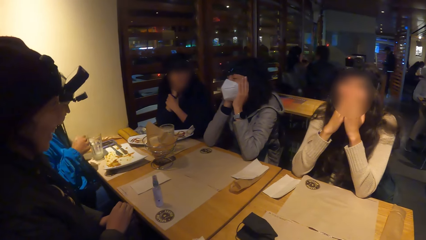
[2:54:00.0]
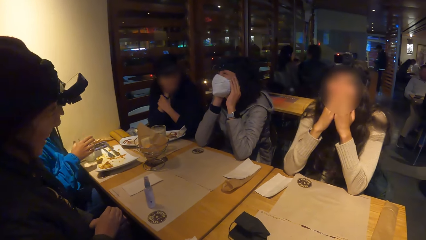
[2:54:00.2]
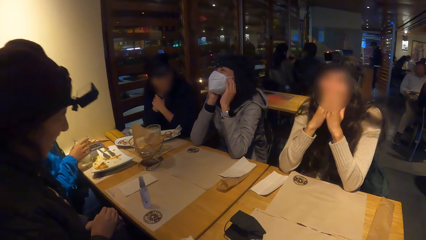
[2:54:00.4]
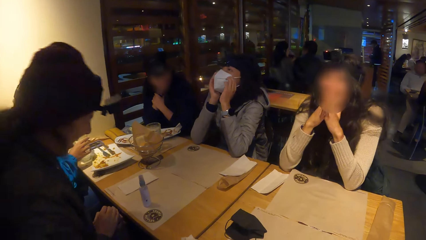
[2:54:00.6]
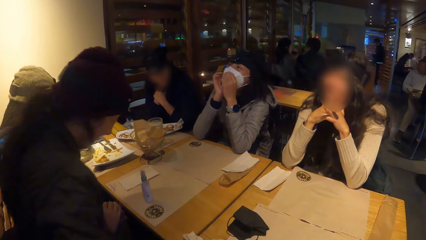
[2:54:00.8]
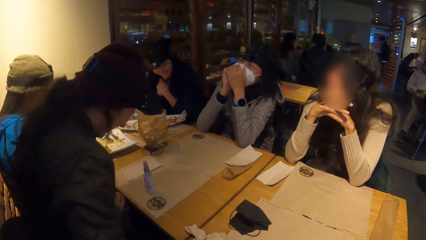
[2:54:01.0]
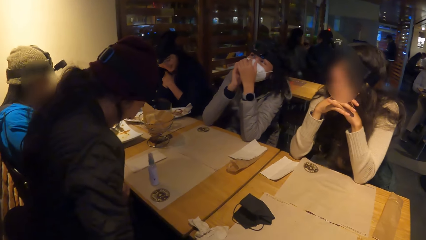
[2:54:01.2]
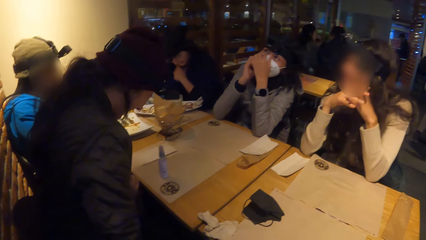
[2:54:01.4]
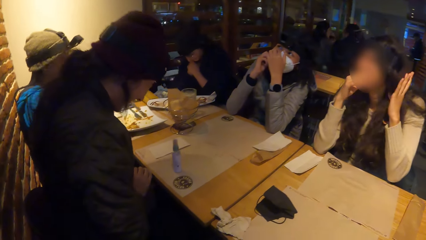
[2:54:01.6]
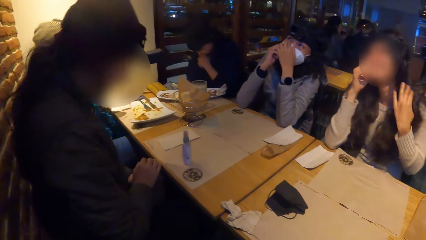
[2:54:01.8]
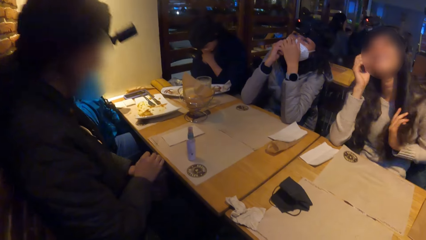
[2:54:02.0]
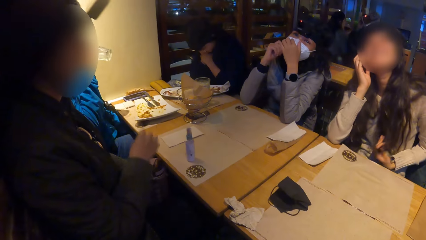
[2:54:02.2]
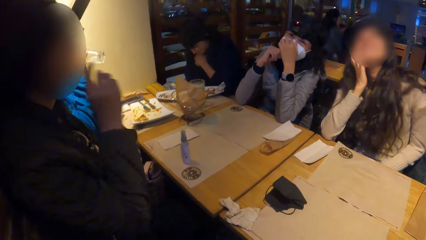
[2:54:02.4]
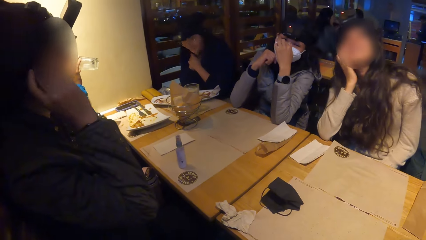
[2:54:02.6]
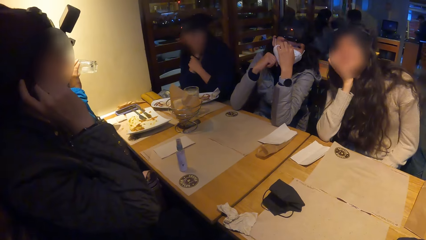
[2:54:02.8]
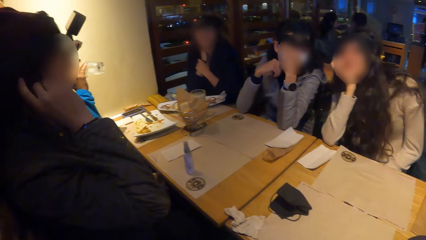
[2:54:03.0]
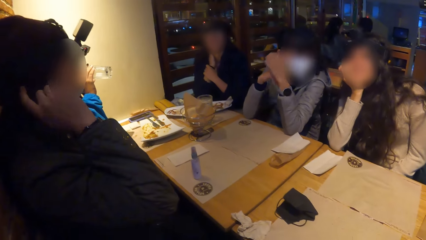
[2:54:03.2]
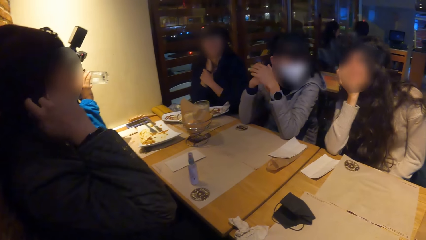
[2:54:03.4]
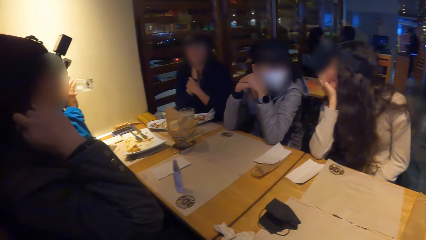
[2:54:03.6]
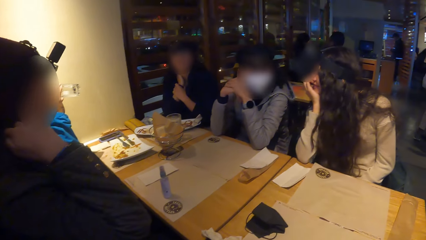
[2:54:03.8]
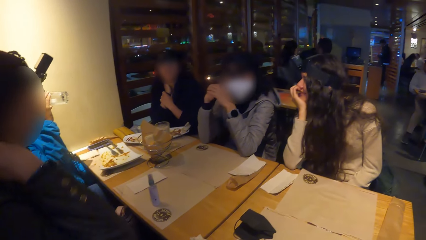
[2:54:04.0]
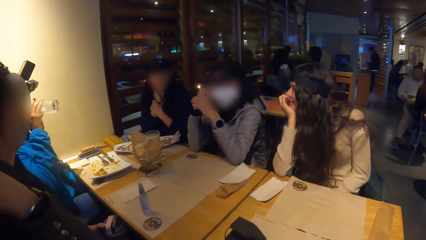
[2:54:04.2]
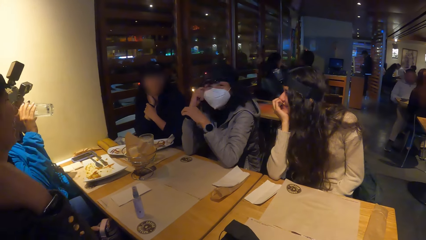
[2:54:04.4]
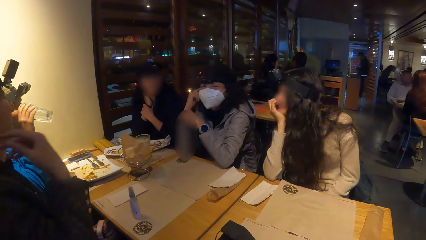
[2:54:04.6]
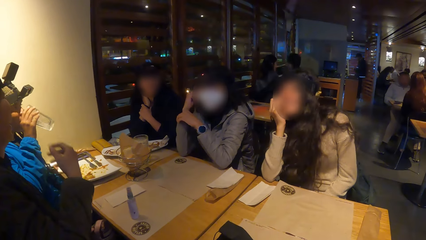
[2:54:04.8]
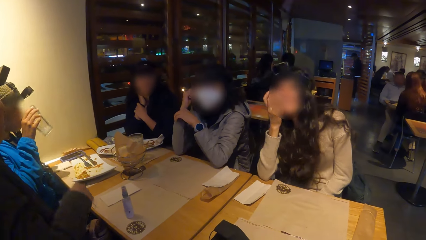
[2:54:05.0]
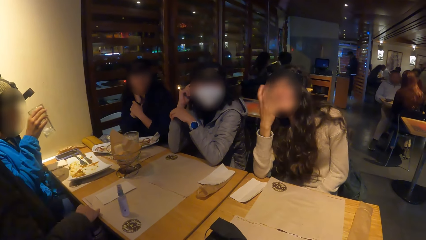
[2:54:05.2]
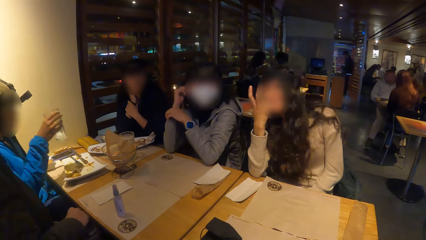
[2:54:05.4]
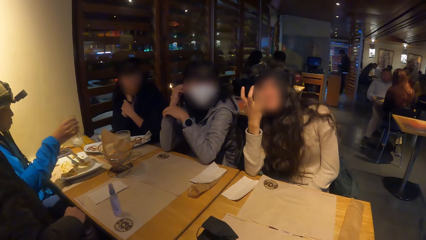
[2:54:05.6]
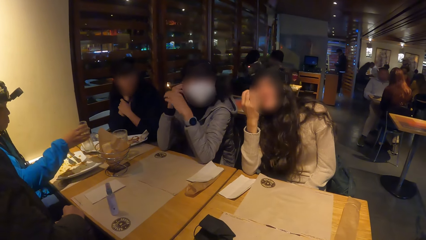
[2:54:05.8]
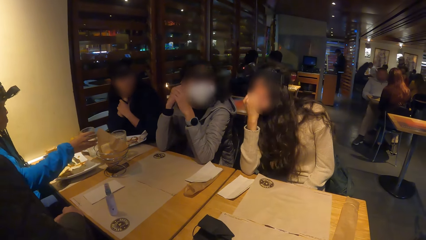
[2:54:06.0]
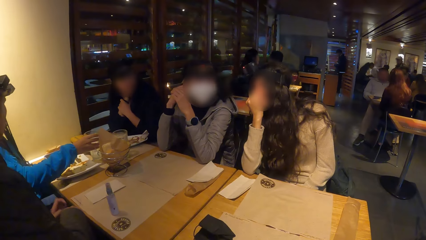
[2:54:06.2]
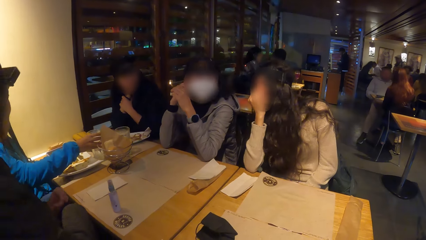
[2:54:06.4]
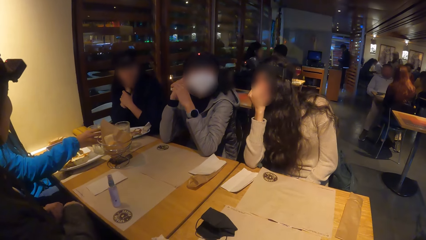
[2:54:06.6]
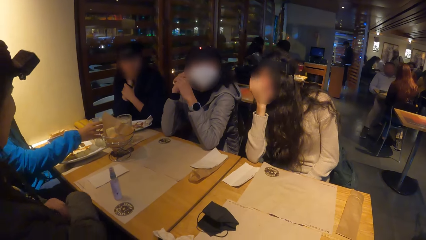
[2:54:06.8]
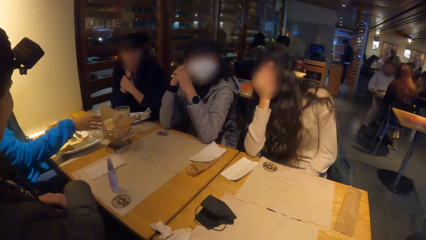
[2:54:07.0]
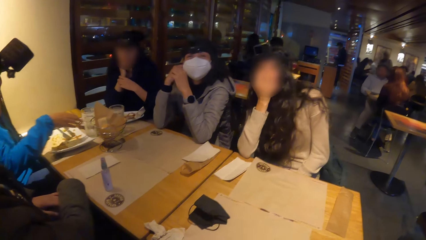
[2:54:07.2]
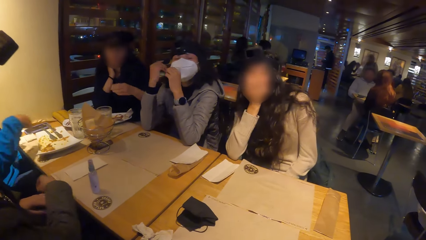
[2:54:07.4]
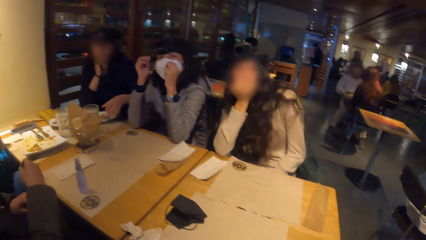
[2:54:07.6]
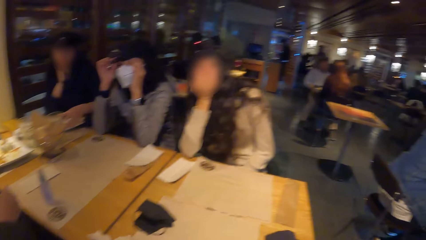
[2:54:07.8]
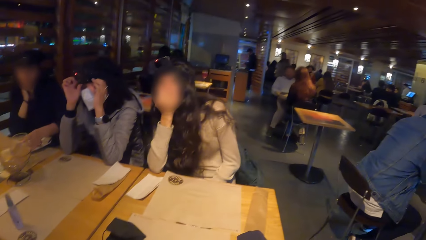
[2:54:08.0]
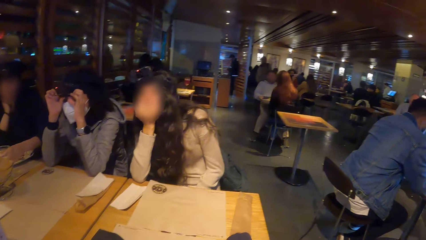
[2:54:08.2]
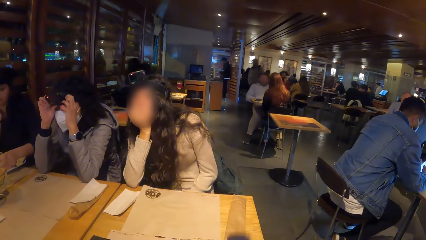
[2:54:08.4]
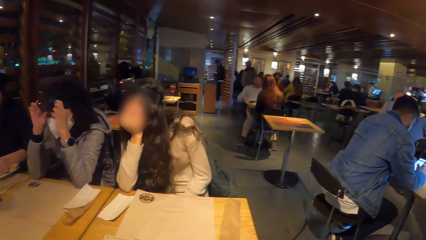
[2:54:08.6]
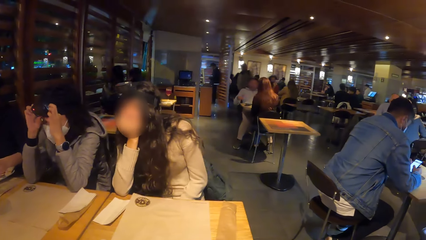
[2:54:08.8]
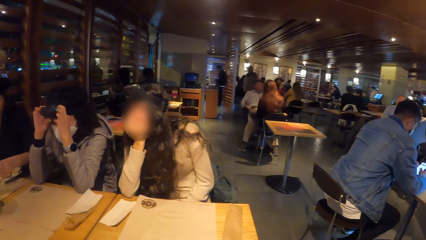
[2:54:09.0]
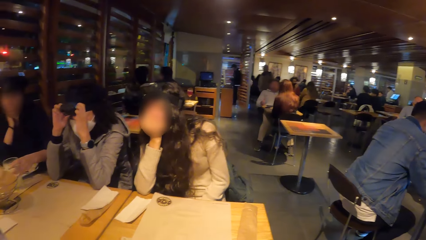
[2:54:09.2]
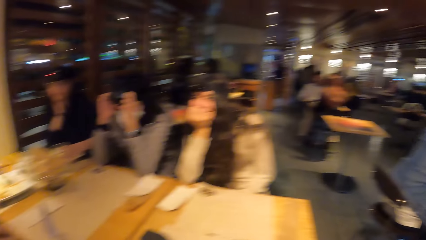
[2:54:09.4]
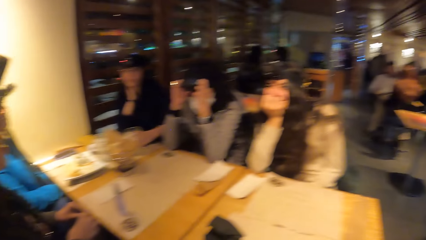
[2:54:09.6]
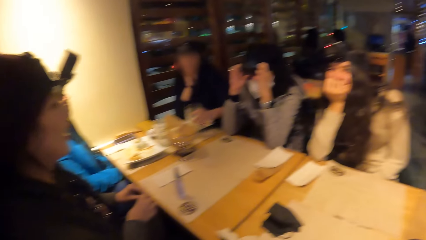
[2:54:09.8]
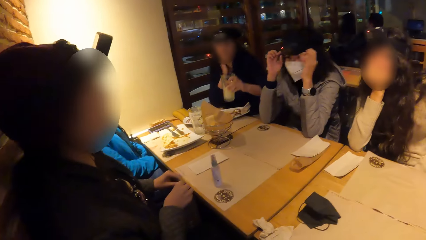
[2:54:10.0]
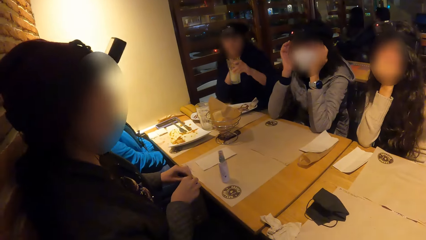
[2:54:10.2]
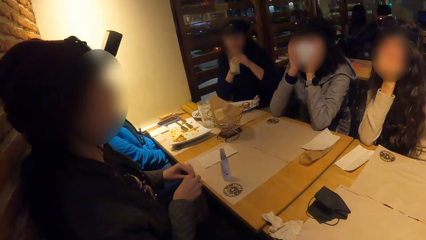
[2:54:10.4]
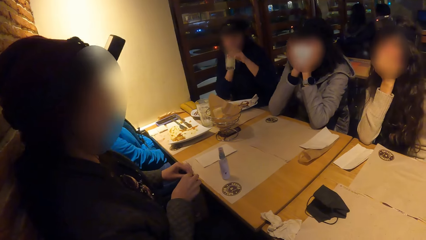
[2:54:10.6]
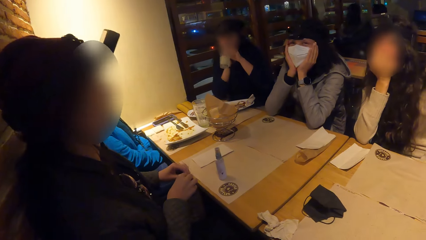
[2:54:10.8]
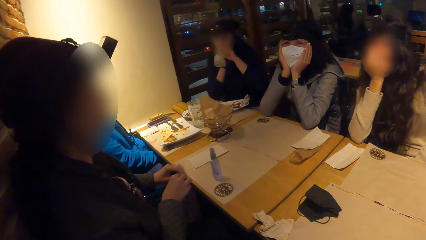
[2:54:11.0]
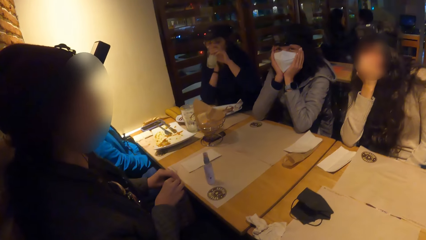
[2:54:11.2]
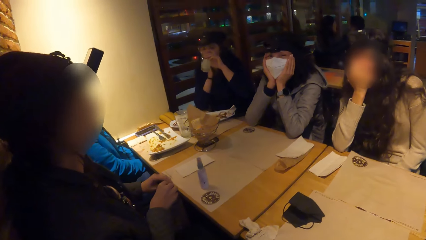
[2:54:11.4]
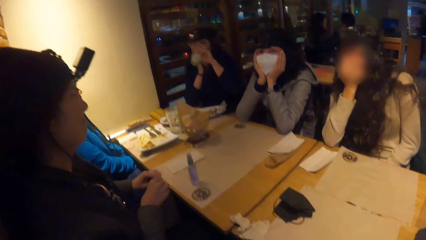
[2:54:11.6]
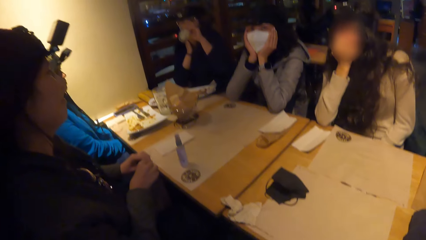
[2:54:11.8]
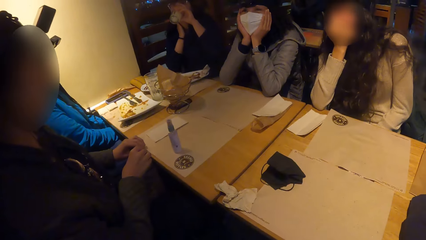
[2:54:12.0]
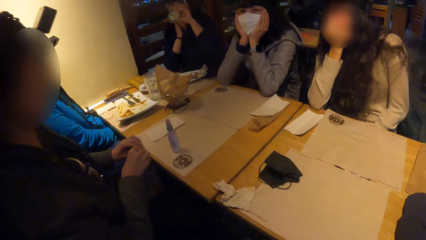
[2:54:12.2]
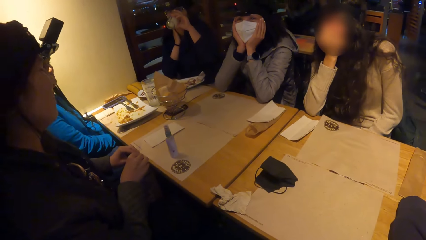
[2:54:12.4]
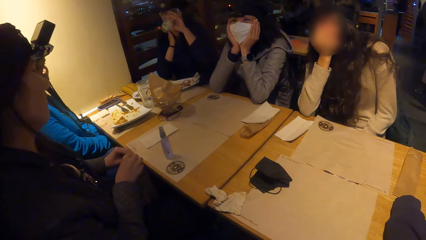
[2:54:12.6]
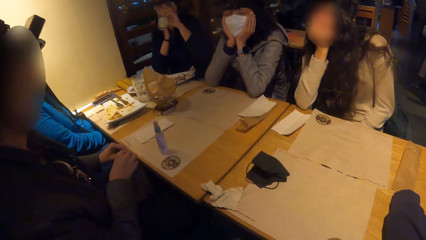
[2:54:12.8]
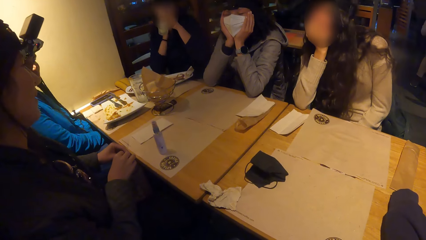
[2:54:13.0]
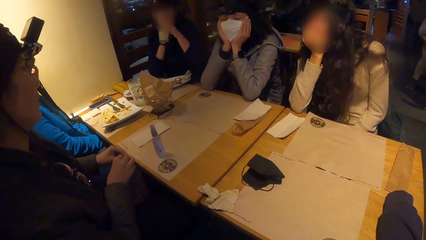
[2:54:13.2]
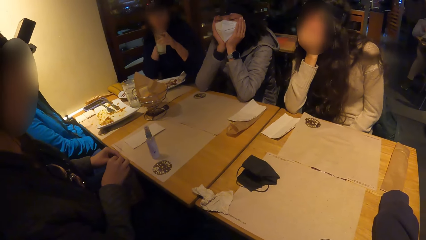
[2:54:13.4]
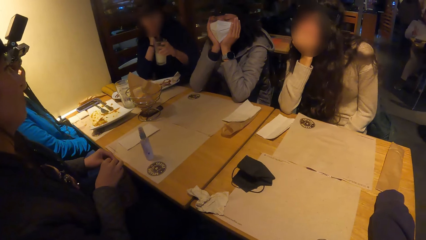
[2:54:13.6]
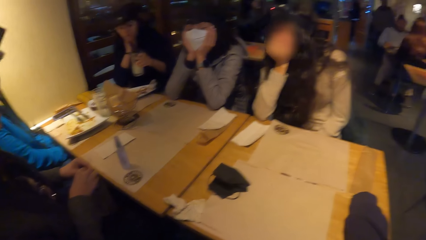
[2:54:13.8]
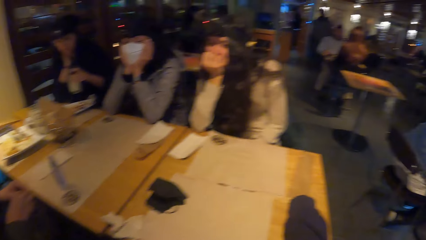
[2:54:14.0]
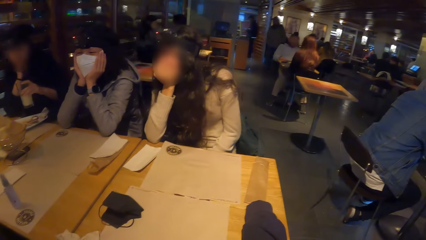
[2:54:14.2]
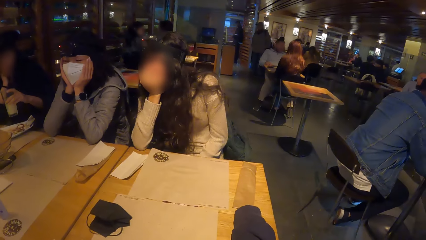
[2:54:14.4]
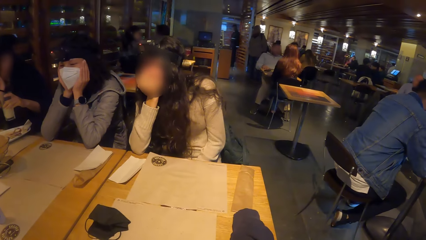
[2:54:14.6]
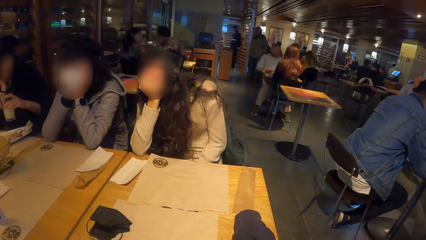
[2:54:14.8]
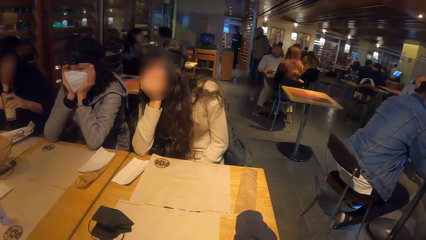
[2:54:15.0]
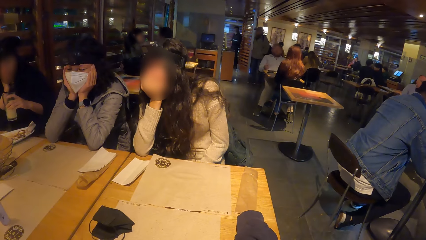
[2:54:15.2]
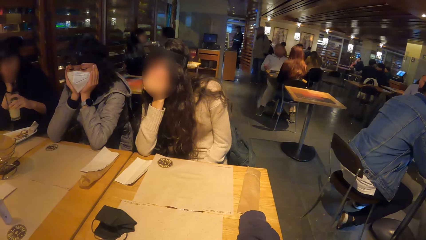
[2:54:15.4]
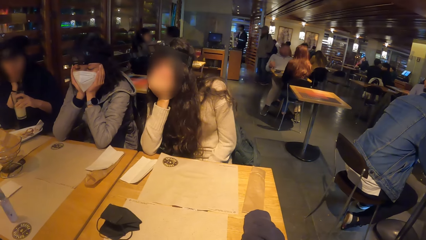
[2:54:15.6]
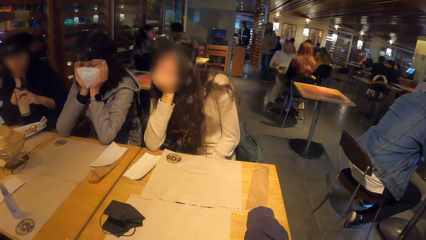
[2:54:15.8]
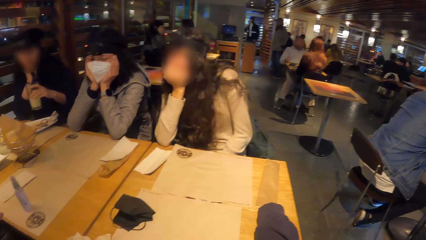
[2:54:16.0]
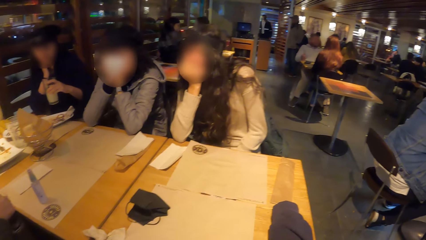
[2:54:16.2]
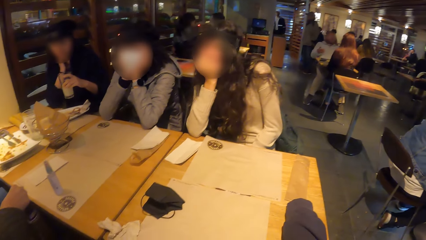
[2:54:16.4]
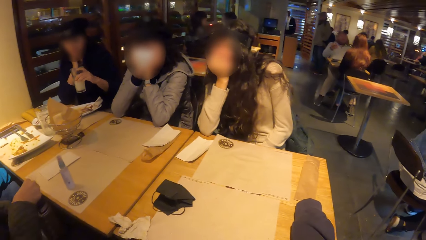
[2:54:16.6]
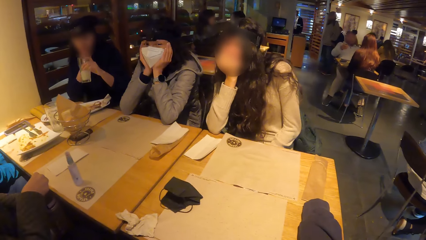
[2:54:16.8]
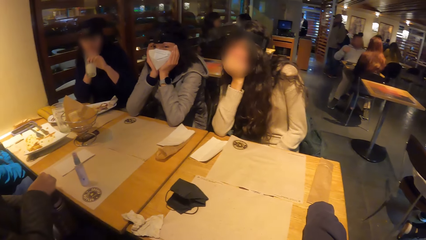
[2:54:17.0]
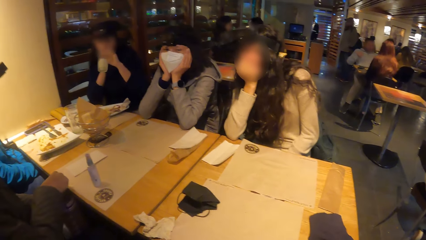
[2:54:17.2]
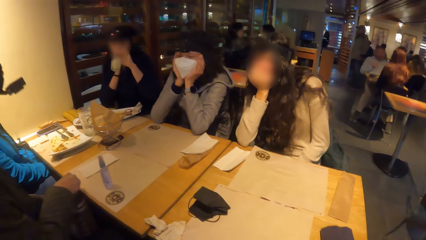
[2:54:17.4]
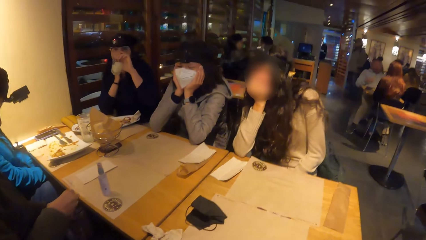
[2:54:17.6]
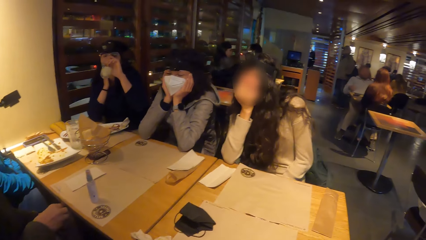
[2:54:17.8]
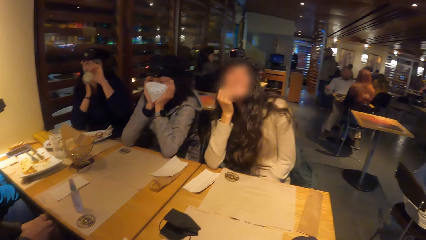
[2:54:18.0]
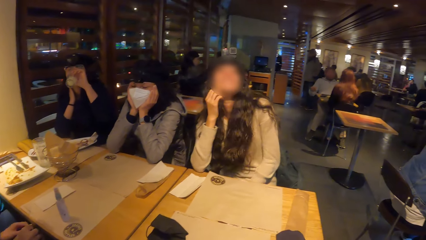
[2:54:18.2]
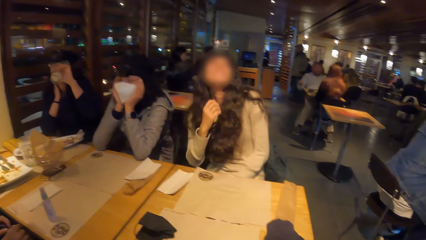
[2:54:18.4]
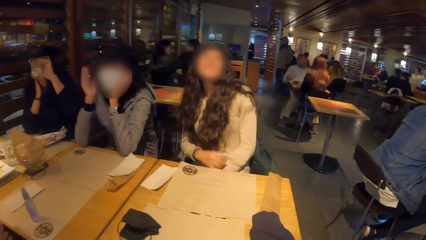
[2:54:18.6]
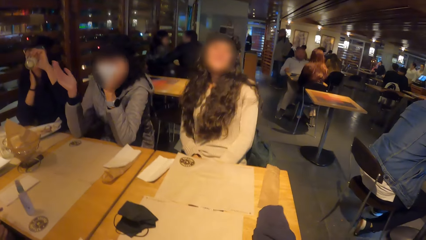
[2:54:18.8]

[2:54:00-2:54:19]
A woman picks up the glass of lemonade on the table mat on the table with her right hand. She drinks from the glass of lemonade in her right hand. She drops the glass of lemonade on the table with her right hand. Another woman picks up the glass of lemonade on the table mat on the table with her left hand. The other woman drinks from the glass of lemonade in her left hand. She shakes the glass of lemonade with her left hand. She drinks from the glass of lemonade in her left hand.
